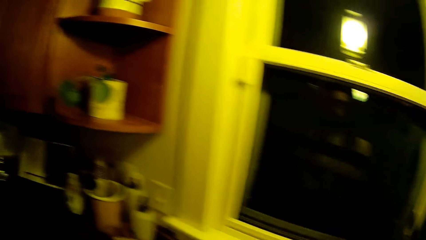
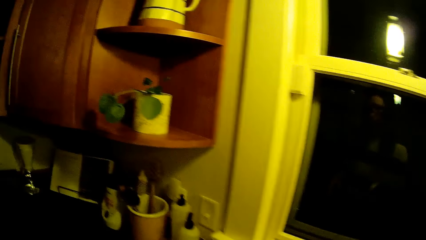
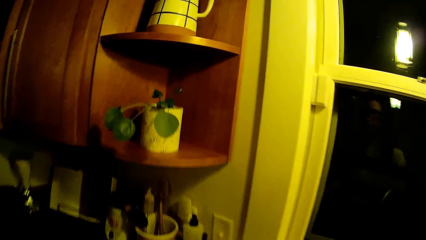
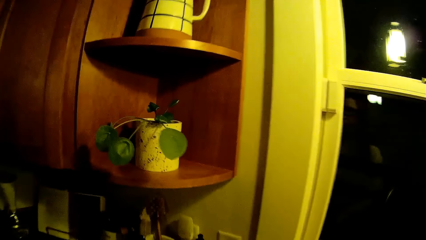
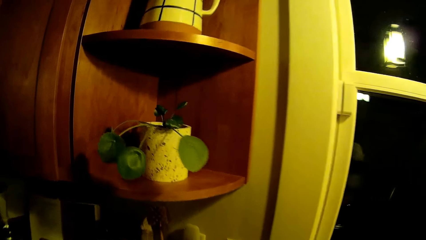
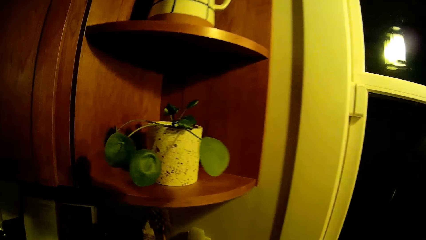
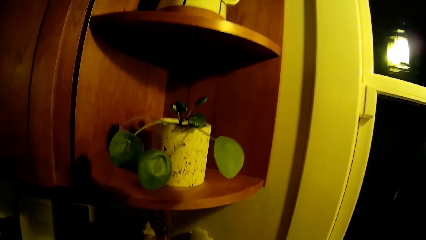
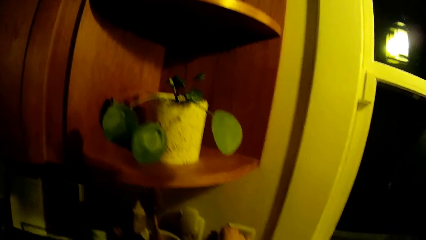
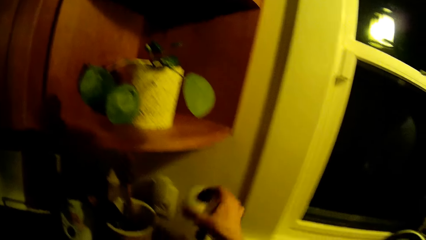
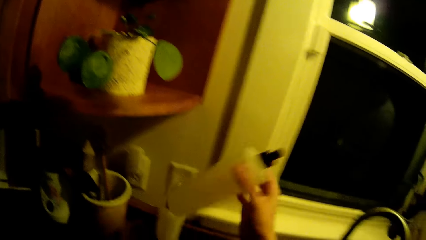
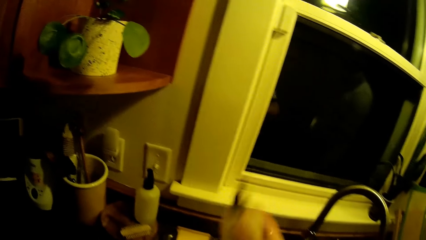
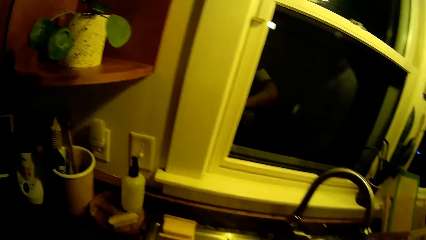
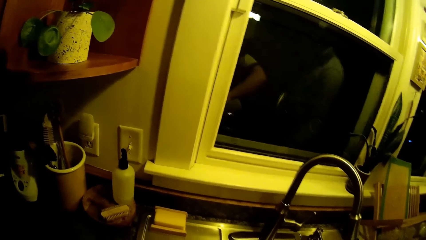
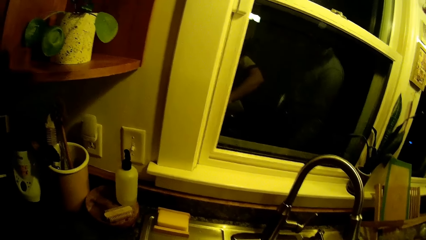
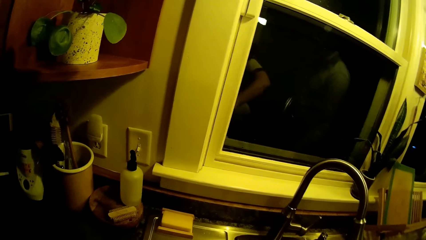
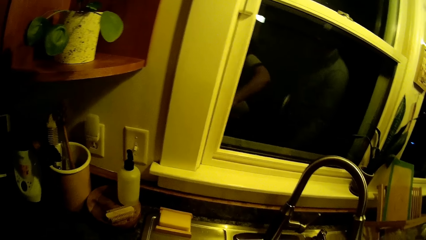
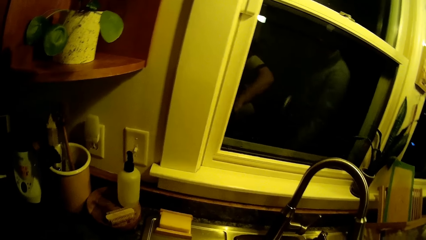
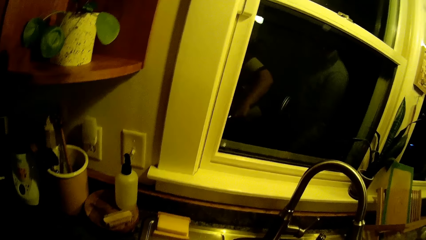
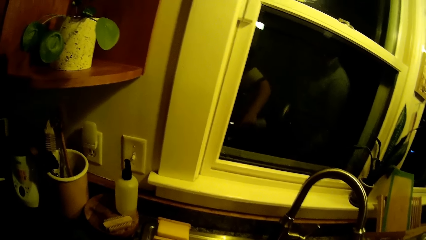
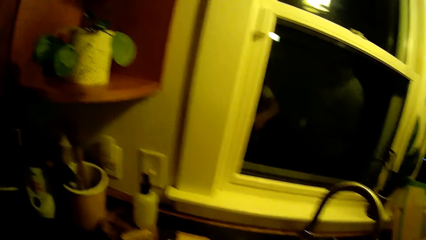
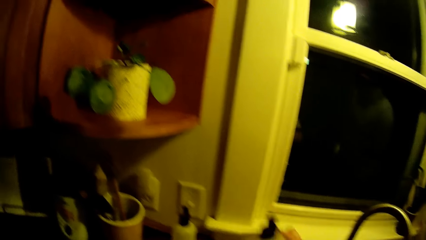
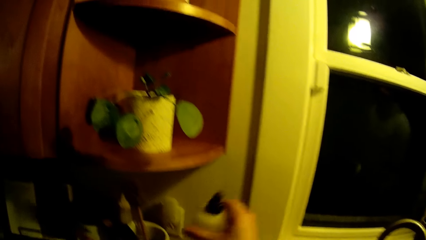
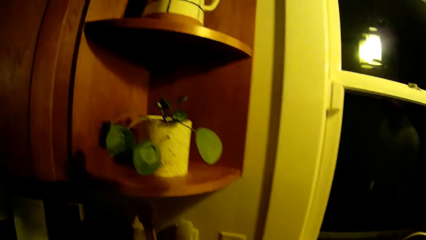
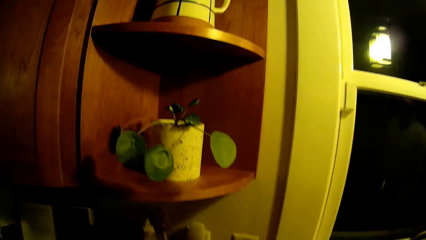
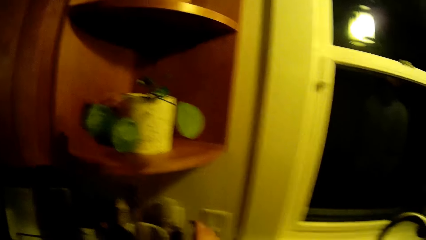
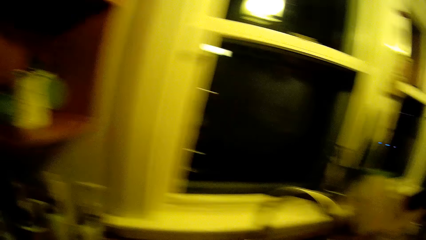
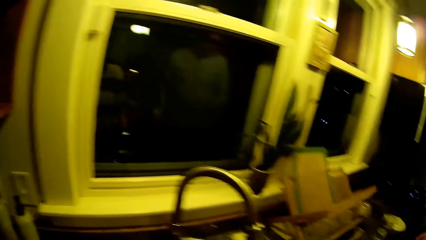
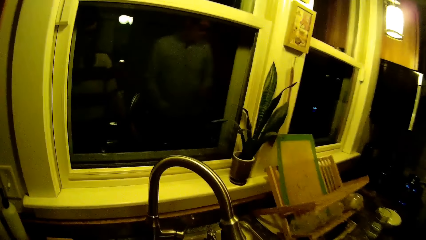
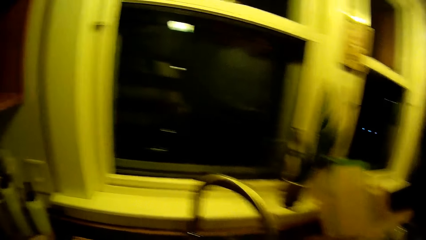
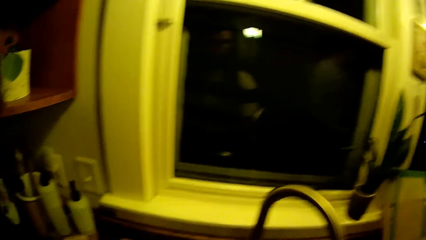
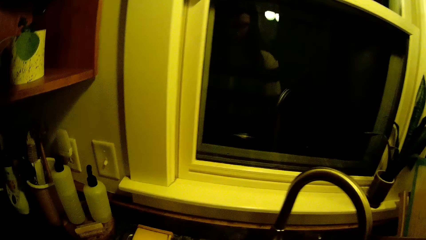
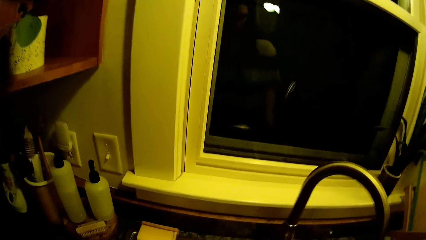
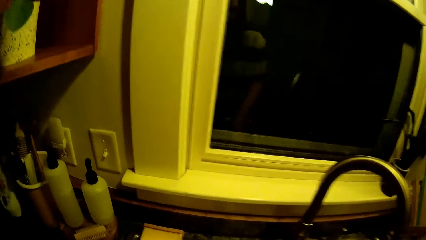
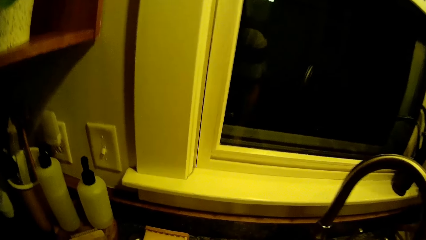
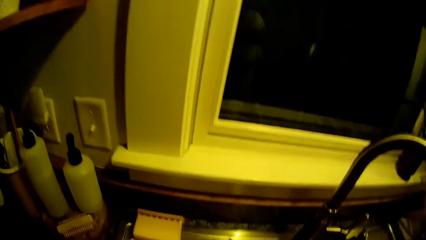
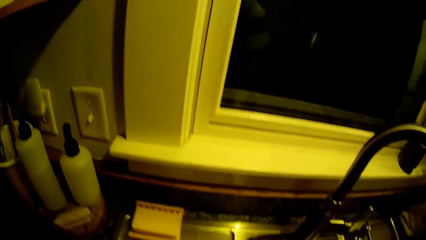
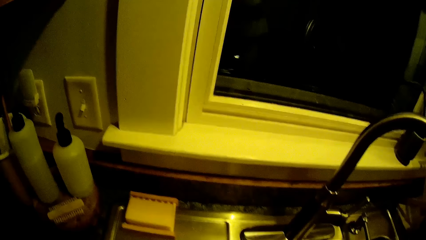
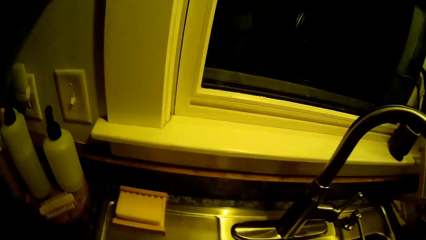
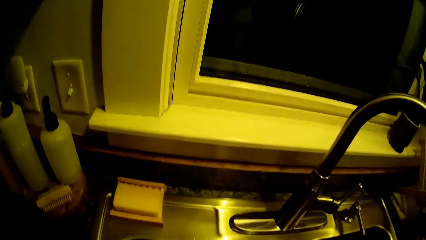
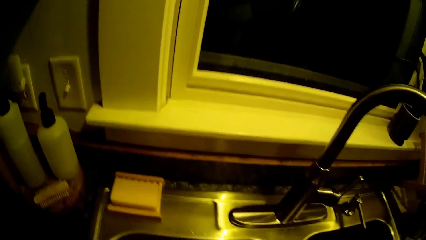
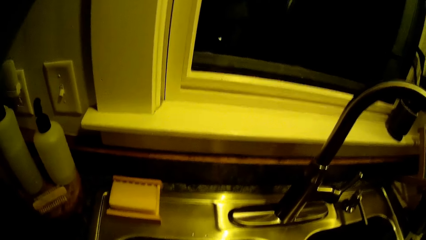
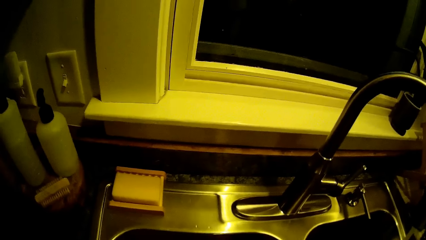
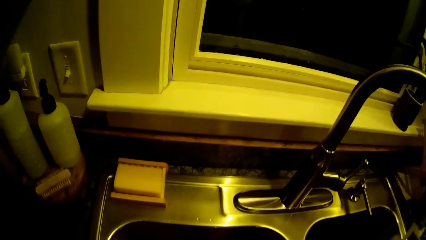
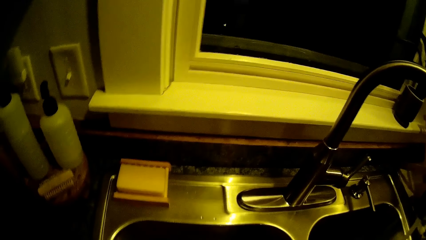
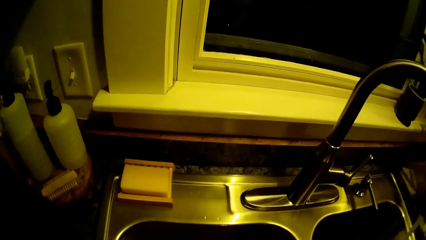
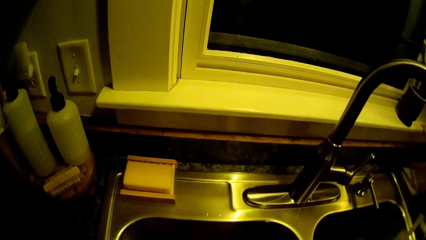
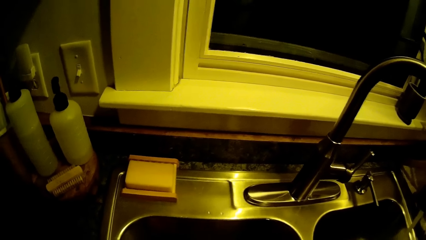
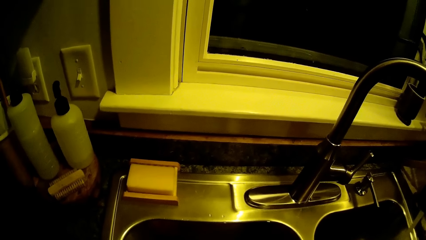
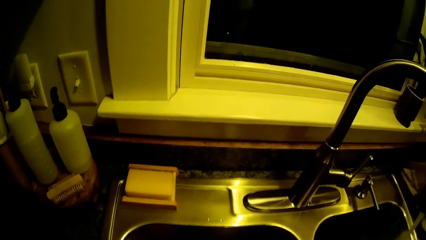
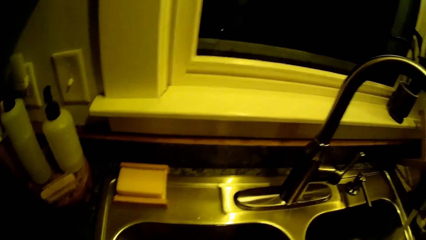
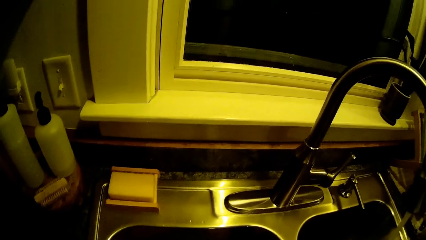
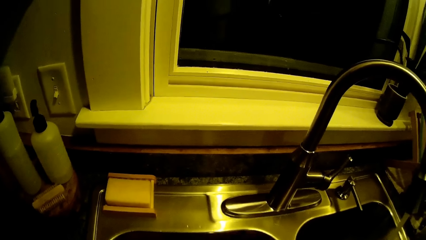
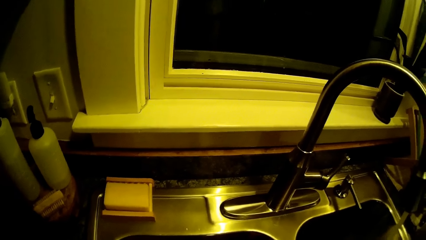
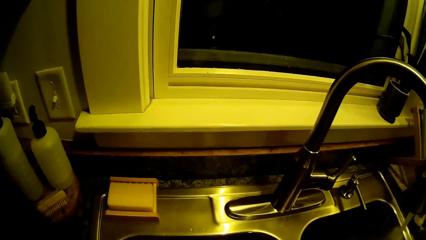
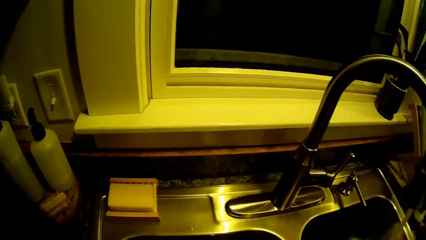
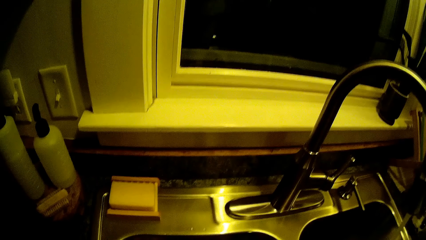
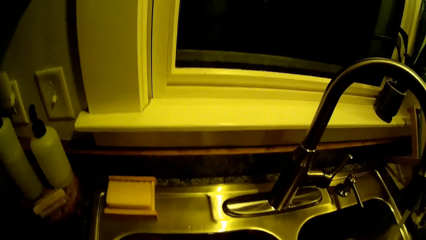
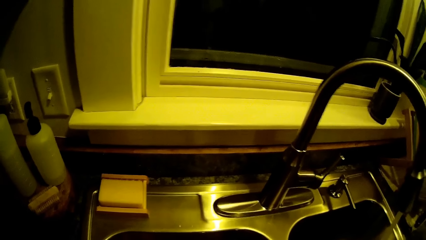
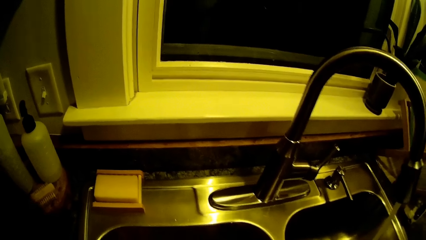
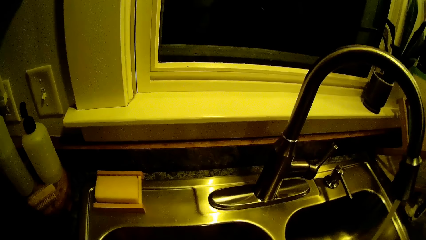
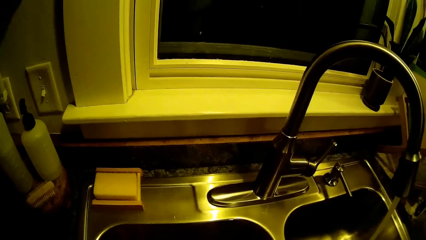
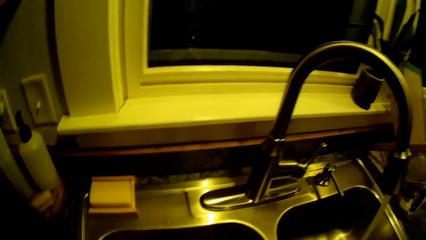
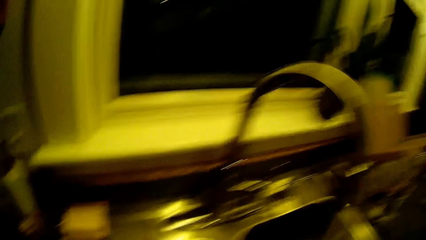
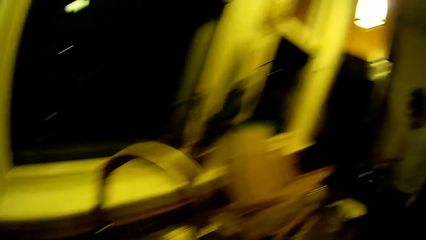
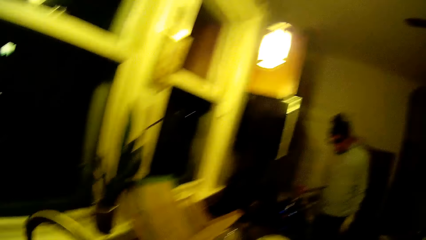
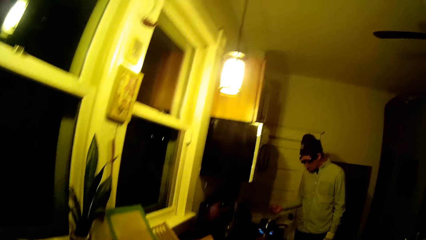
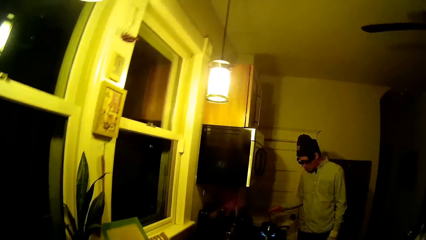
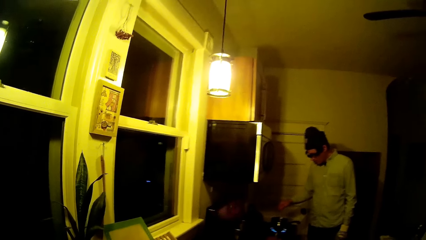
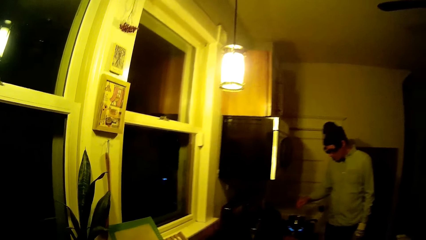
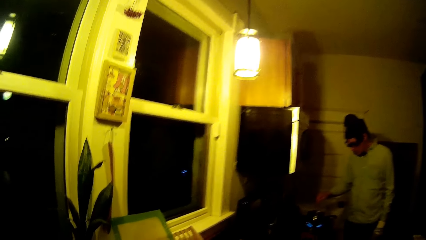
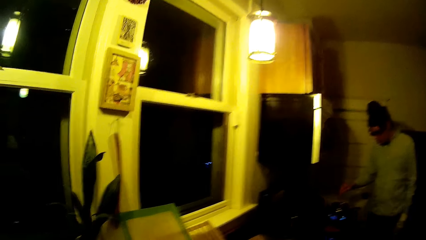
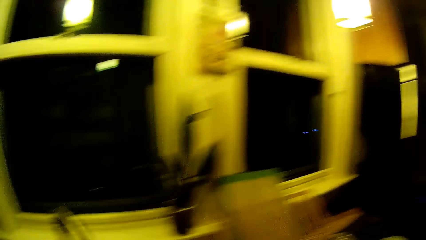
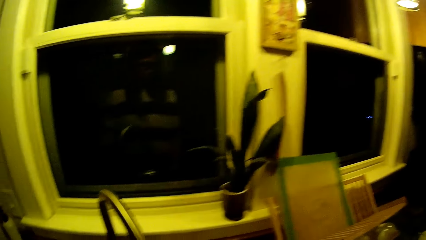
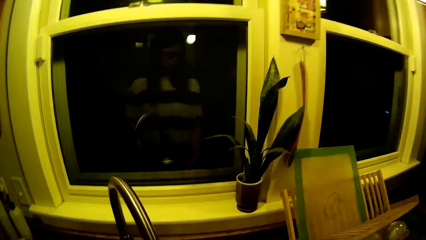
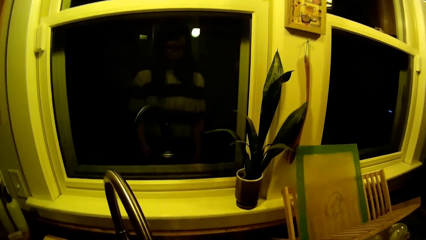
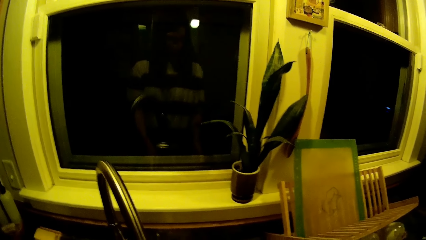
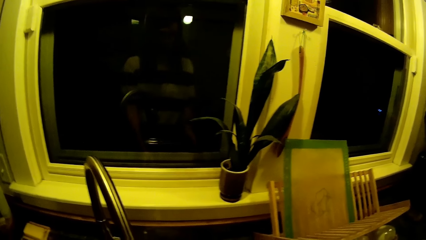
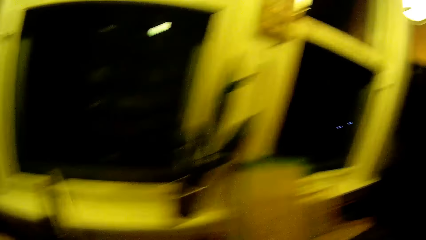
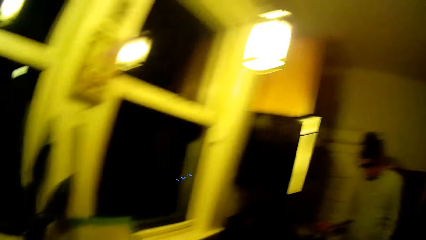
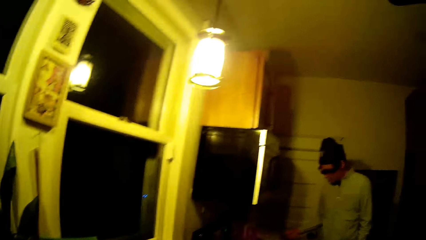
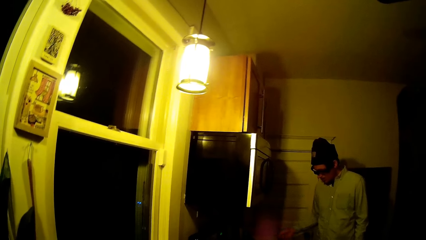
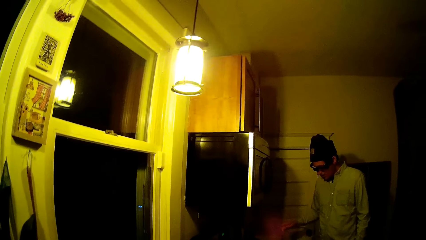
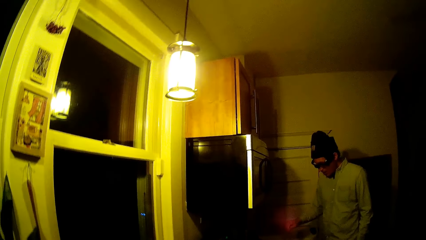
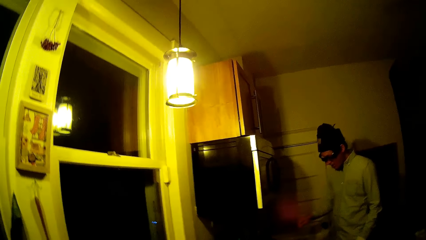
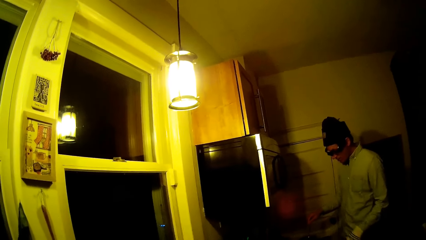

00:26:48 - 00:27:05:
The camera wearer picks up a bottle of dish soap from the kitchen counter with her right hand. She squeezes the bottle of dish soap with her right hand. She drops the bottle of dish soap on the kitchen counter with her right hand. She washes dishes in the kitchen sink with both hands. She converses with the man. The man stirs a pot on the stove with a spoon in his right hand.
